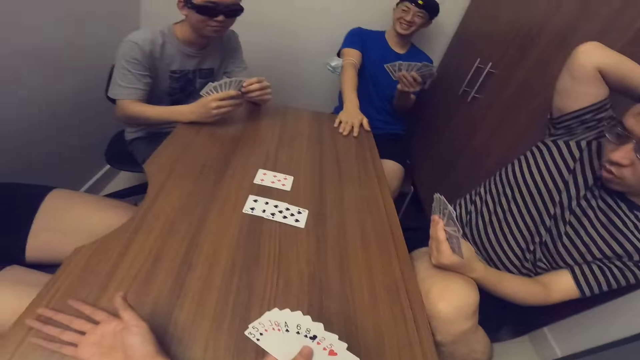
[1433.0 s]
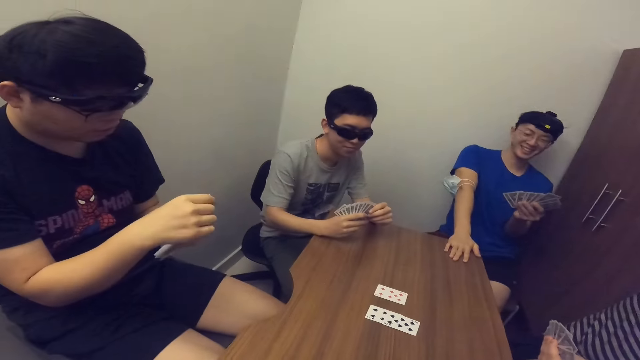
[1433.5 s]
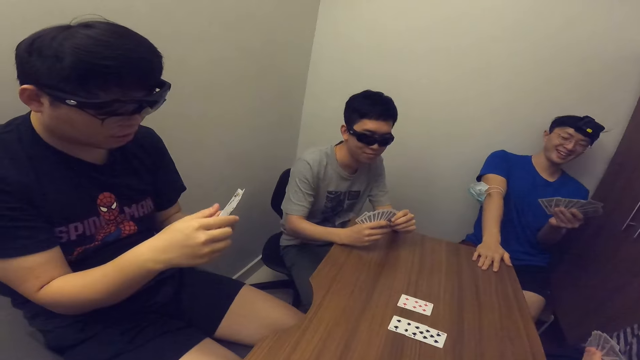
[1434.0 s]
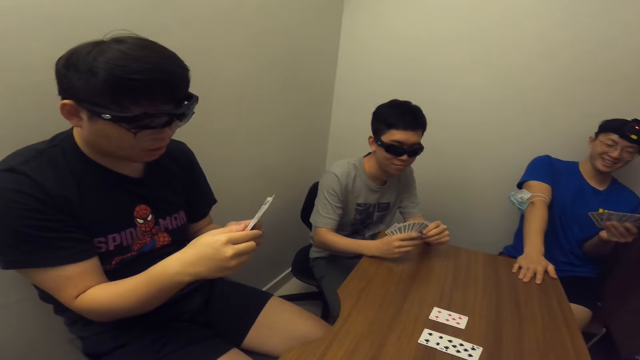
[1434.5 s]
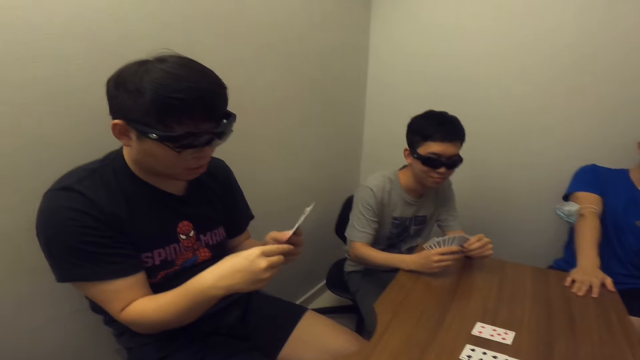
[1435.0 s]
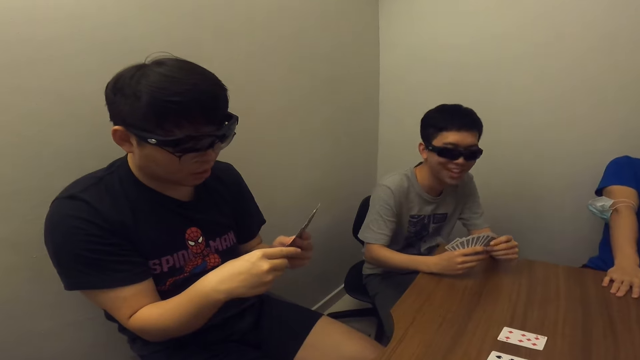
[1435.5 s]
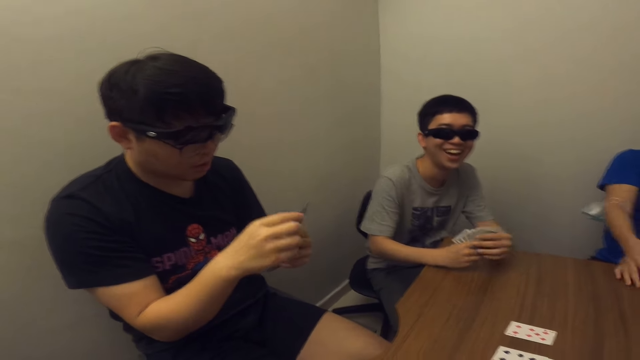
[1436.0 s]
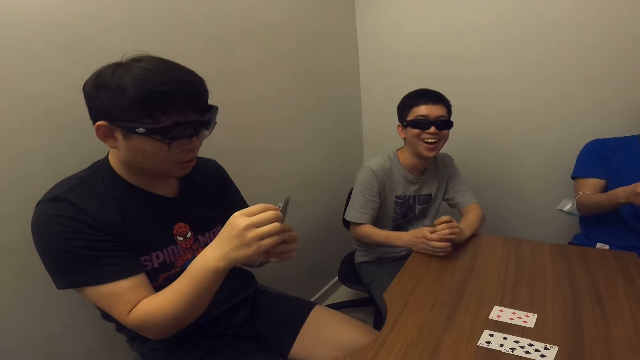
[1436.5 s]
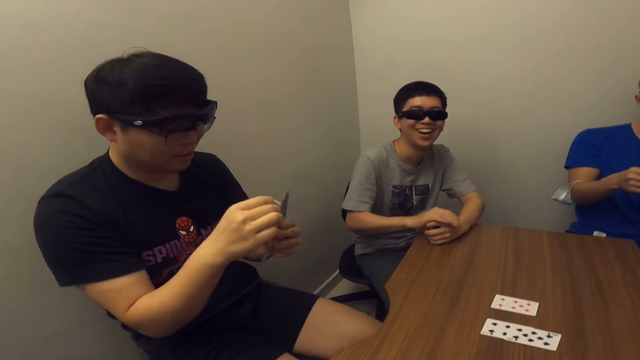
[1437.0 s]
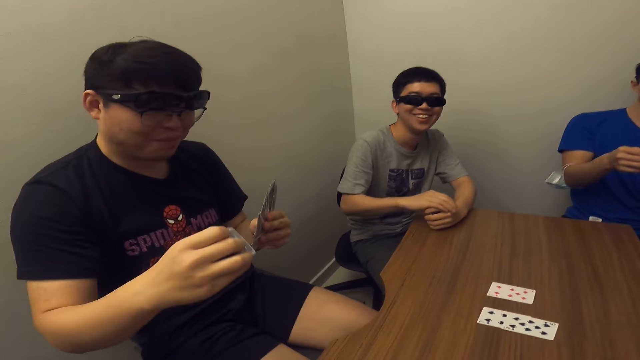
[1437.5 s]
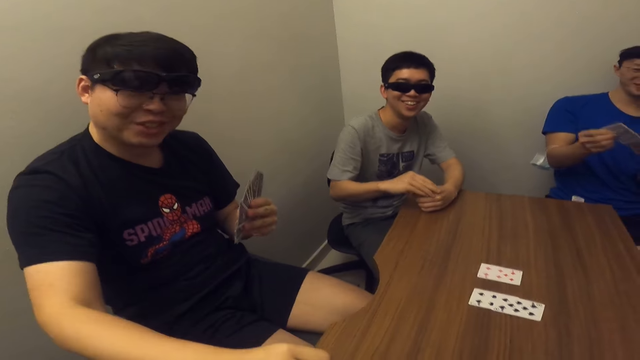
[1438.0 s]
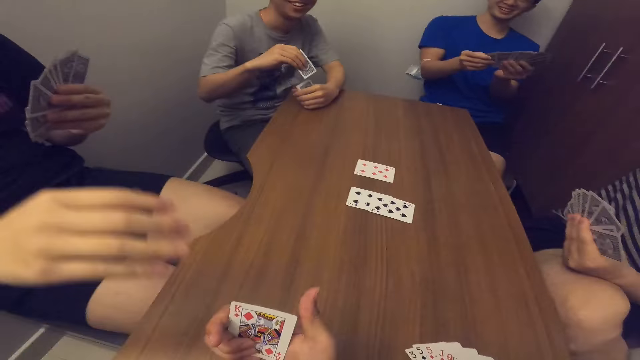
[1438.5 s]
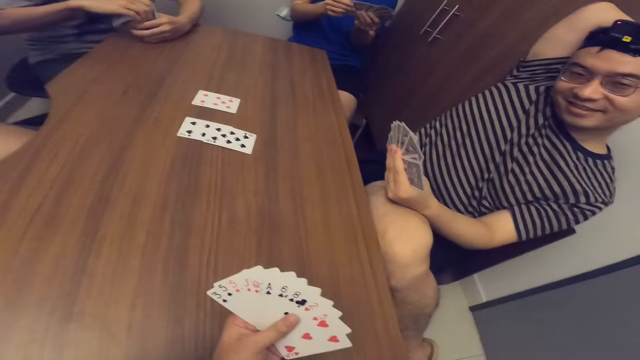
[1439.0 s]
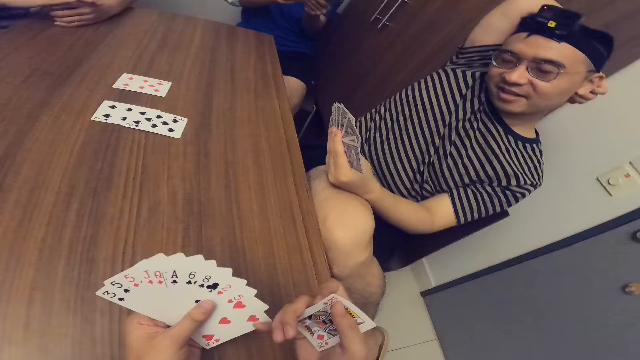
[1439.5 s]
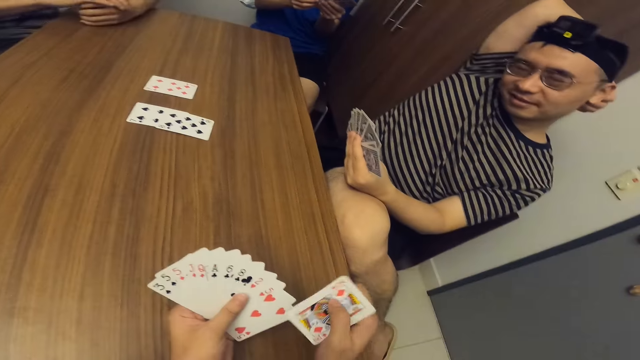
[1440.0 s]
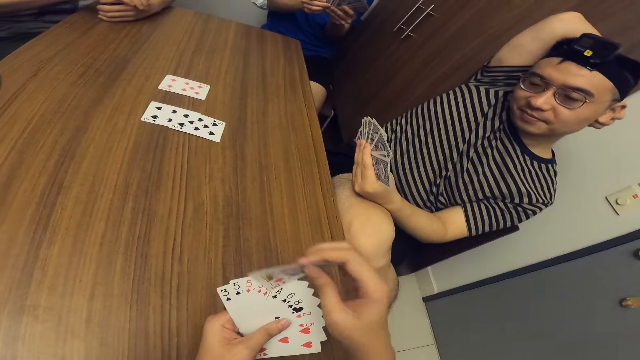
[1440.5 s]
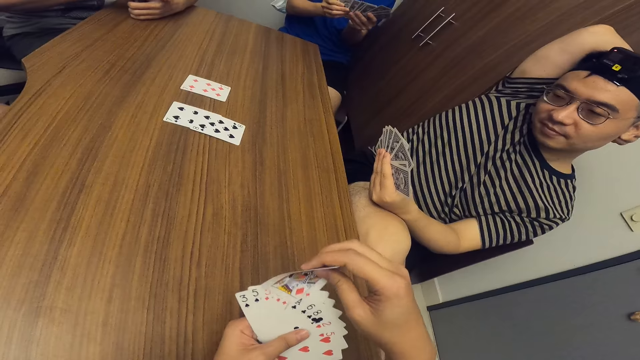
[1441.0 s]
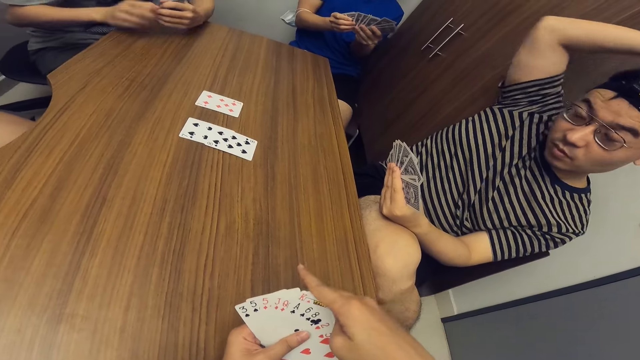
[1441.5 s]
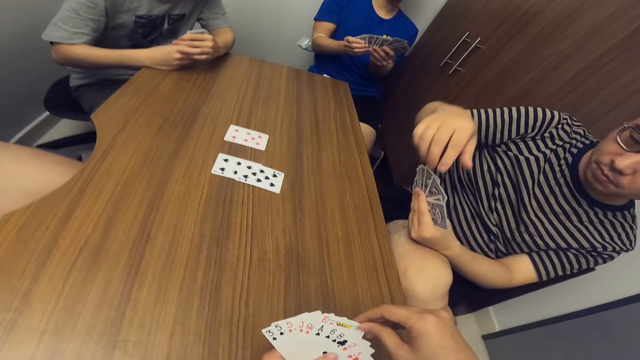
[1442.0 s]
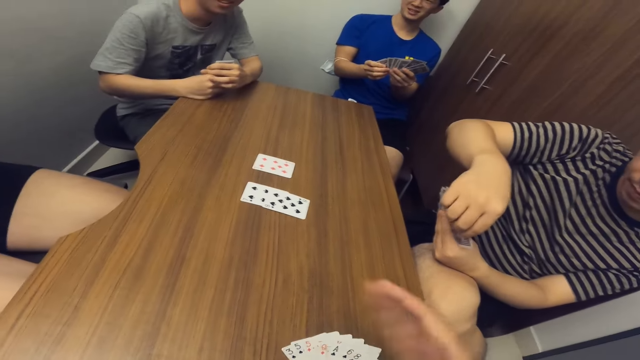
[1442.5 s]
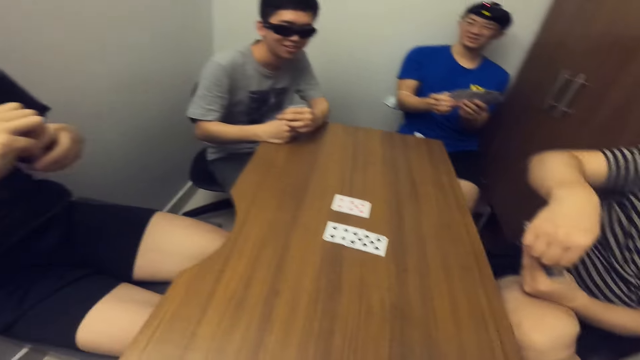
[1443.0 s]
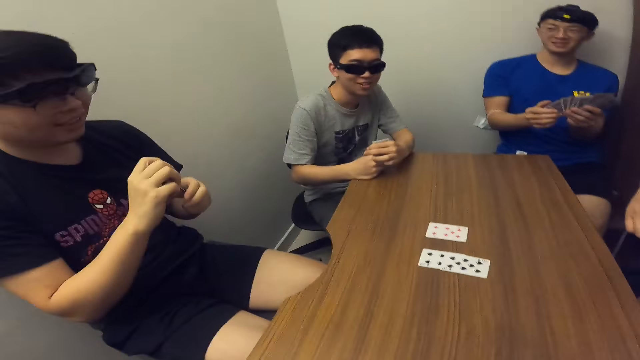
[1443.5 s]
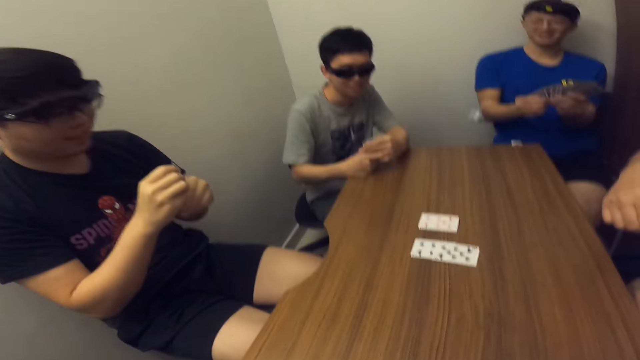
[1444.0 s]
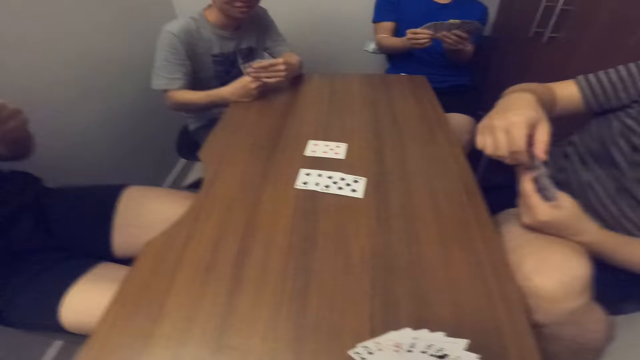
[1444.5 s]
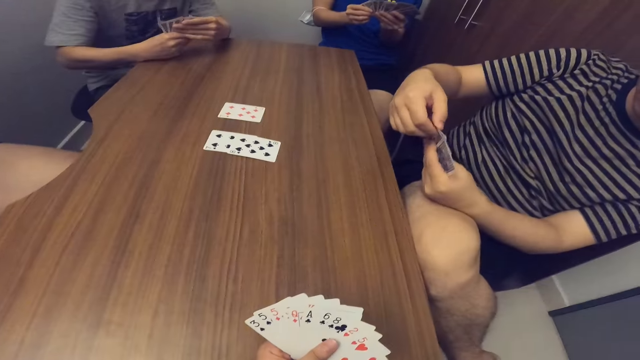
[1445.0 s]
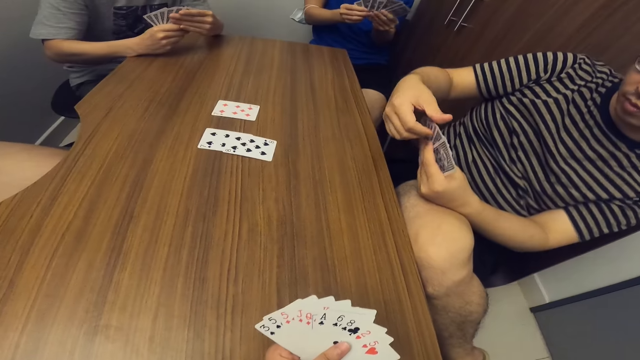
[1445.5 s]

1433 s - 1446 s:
A man places his hand on the table. The camera wearer collects a card from another man. They put the cards among others. A third man puts his right hand at the back of his head. He removes his right hand from the back of his head.

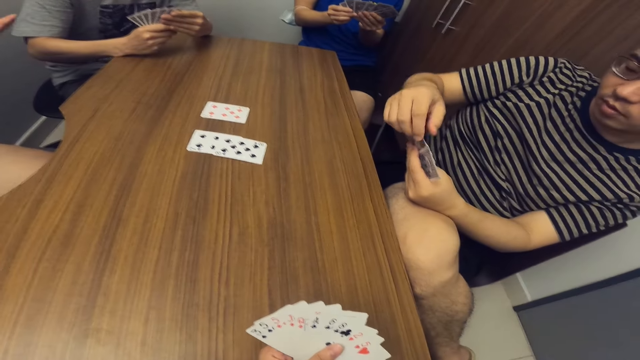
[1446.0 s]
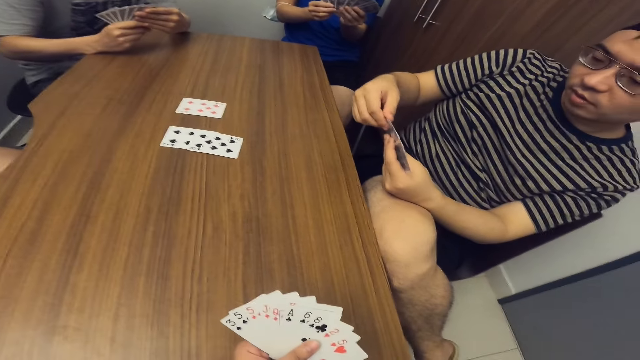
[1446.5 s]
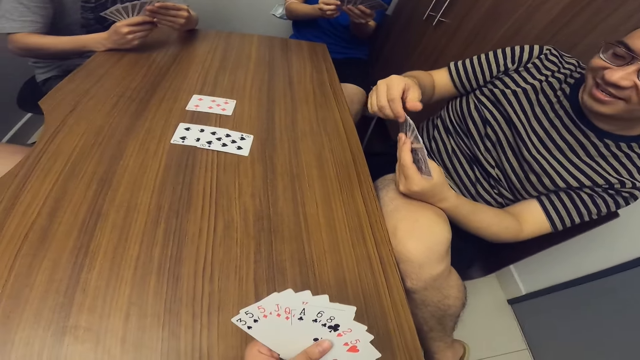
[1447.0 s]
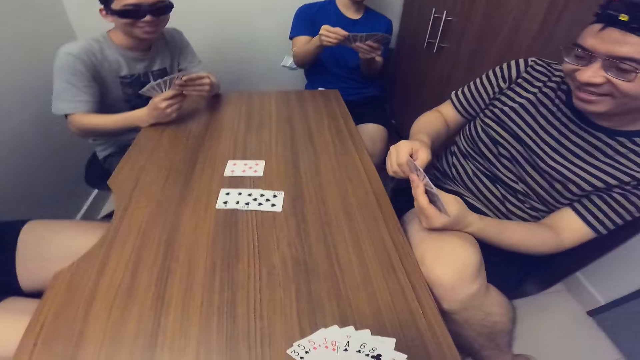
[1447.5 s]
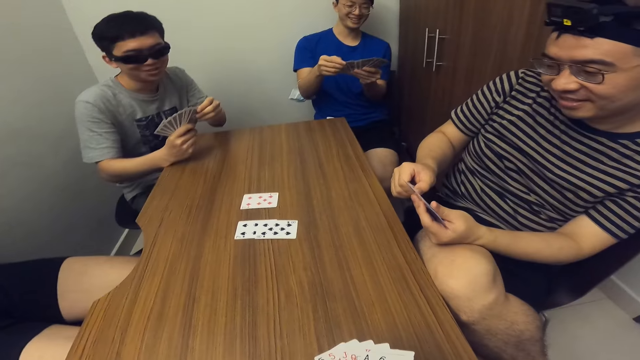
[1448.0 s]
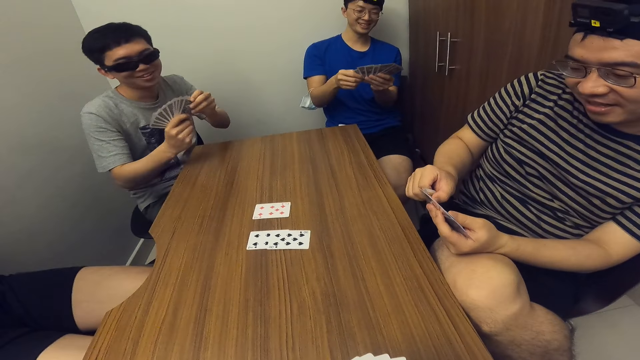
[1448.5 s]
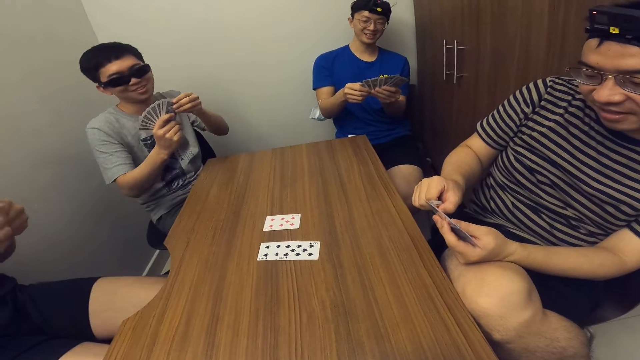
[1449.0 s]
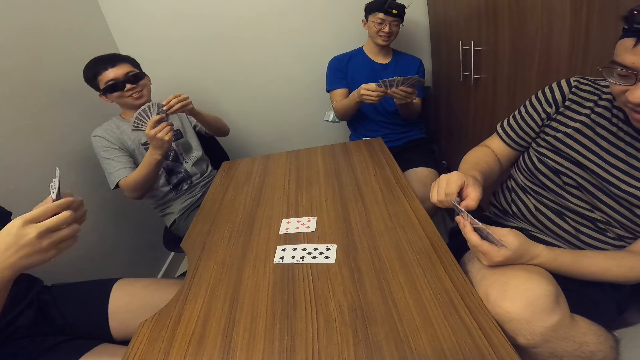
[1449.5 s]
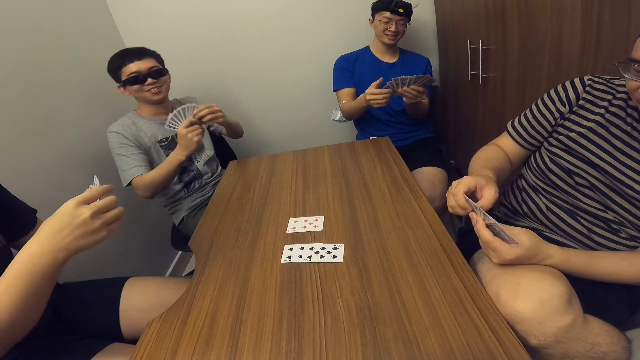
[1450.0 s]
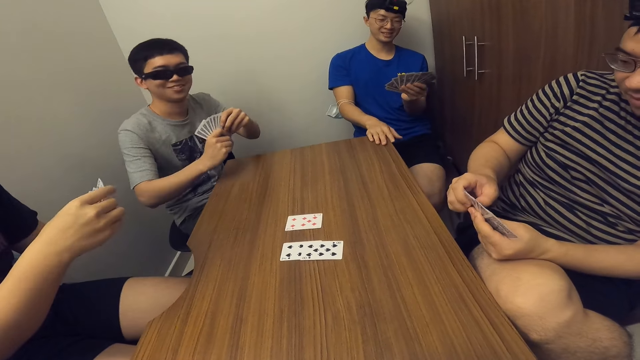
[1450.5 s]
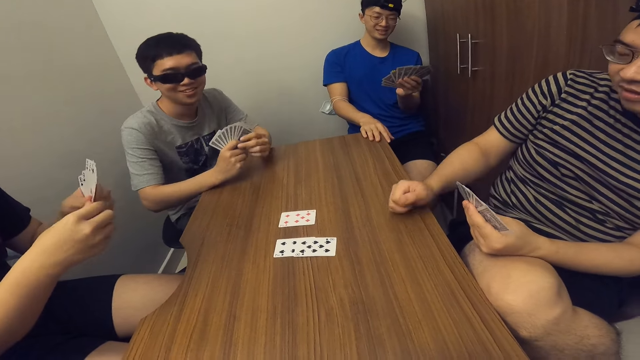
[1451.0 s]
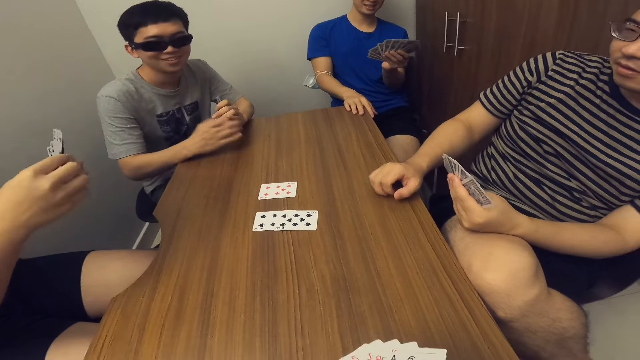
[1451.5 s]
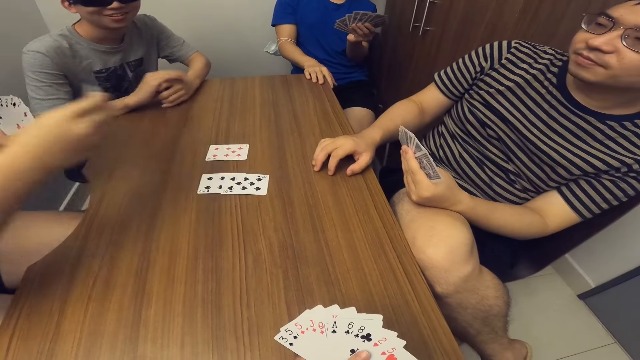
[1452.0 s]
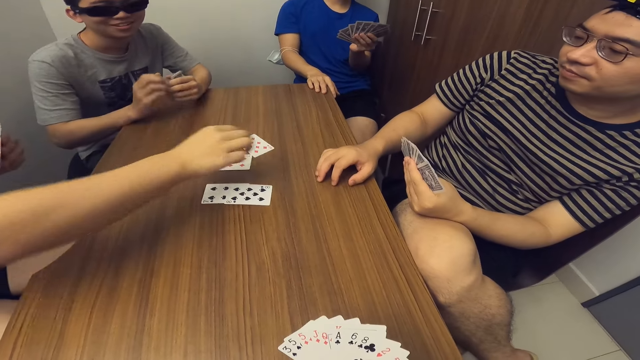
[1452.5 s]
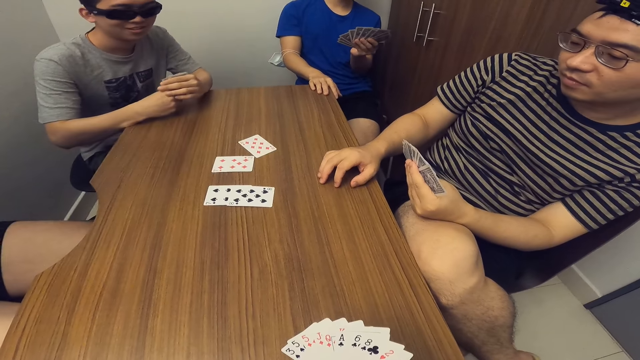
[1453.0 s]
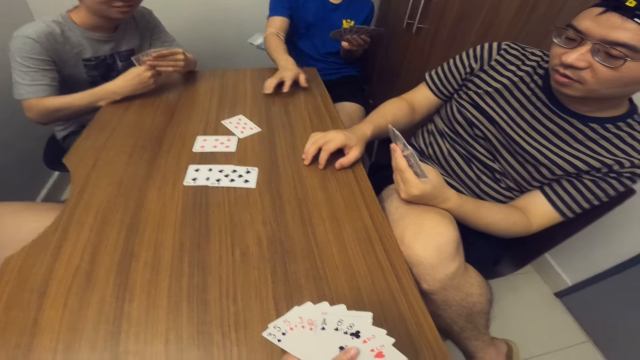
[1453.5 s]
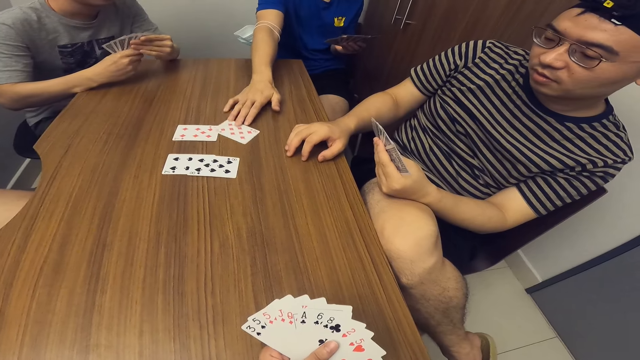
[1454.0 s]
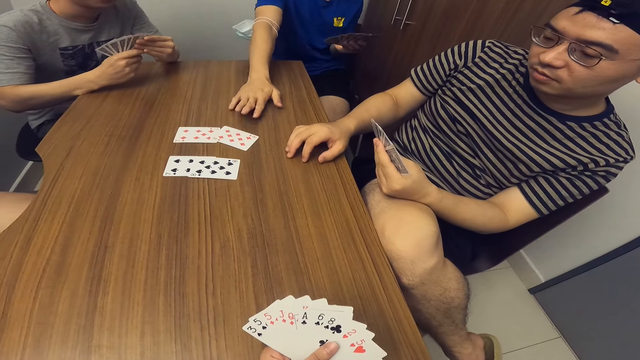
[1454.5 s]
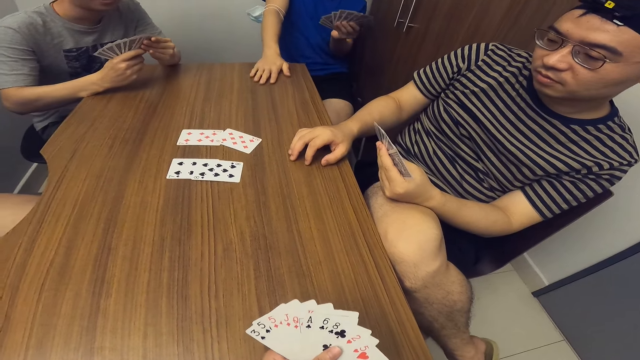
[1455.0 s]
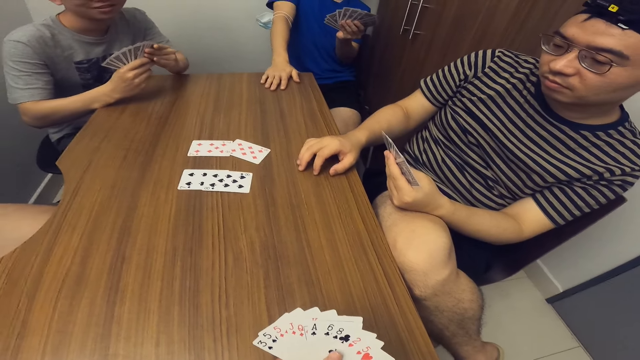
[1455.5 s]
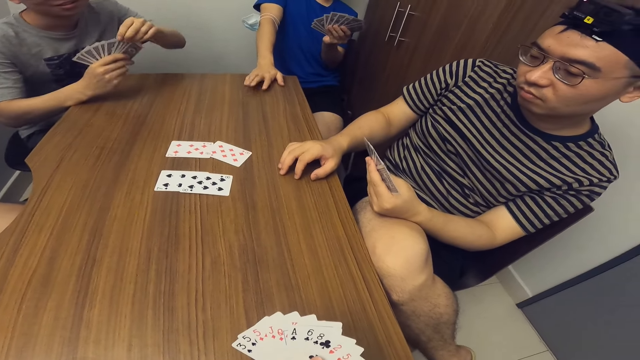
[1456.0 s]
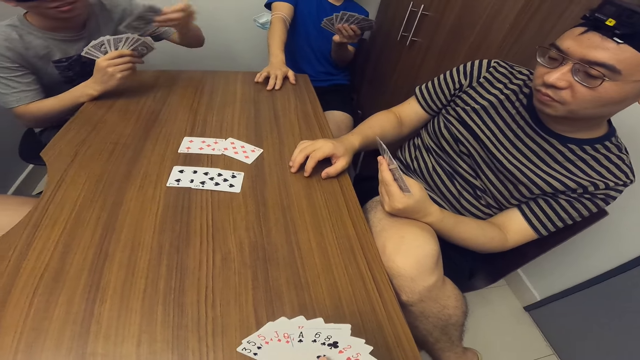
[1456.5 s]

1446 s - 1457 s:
A man removes both hands from the table. A second man puts both hands on the table. A third man puts both hands on the table. The first man puts both hands on the table. A fourth man drops a card on the table with his right hand. The second man pushes the card. He adjusts a card on the table.
